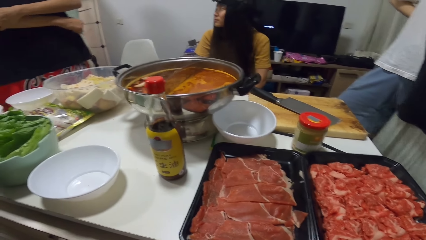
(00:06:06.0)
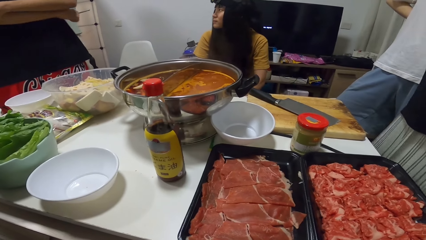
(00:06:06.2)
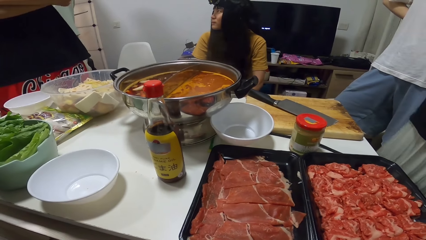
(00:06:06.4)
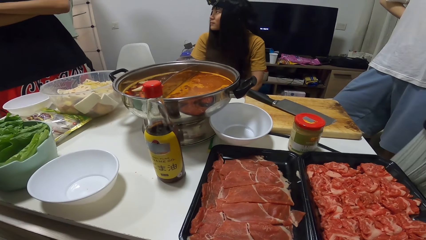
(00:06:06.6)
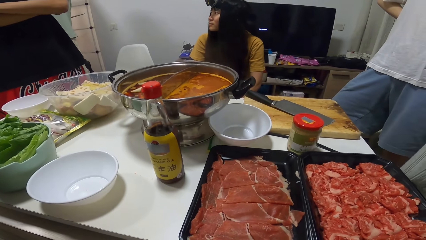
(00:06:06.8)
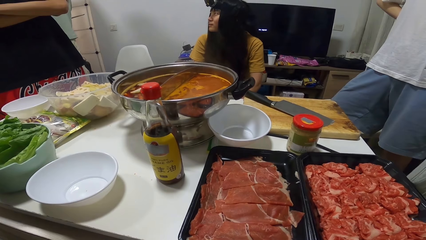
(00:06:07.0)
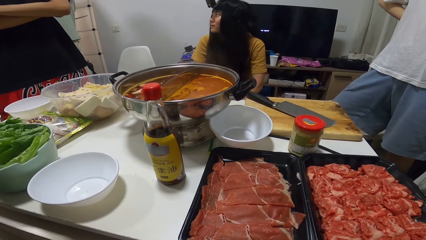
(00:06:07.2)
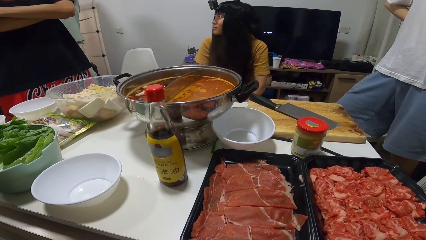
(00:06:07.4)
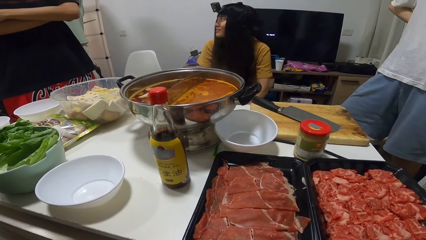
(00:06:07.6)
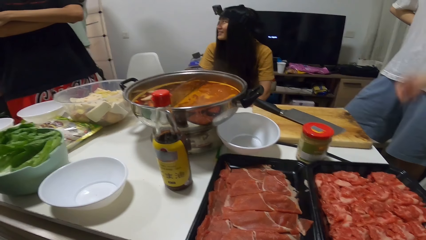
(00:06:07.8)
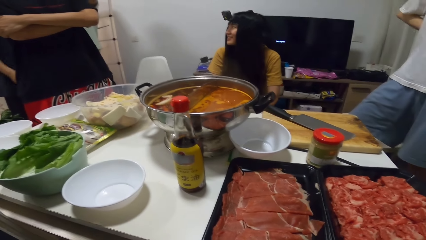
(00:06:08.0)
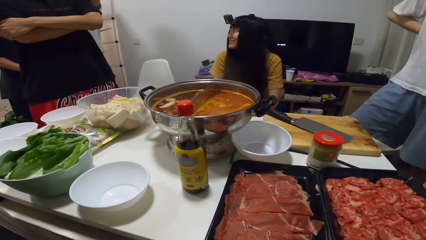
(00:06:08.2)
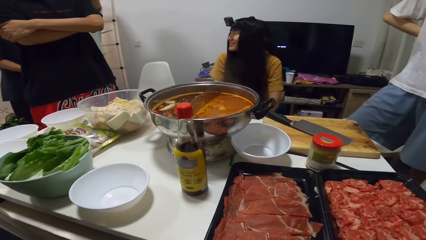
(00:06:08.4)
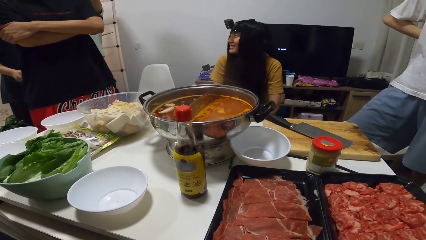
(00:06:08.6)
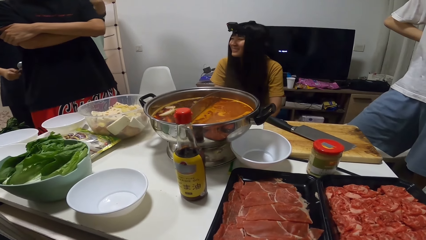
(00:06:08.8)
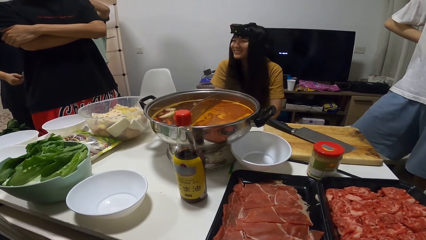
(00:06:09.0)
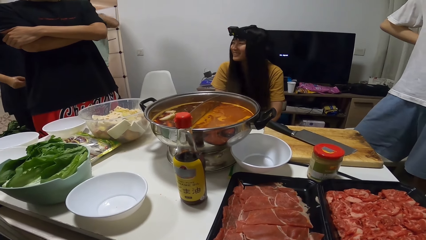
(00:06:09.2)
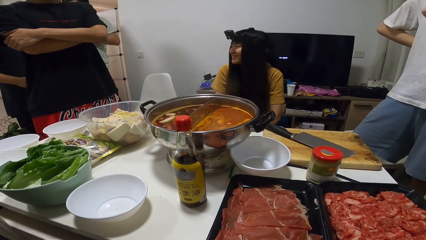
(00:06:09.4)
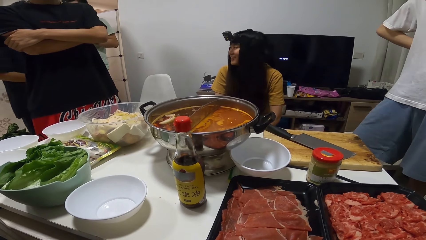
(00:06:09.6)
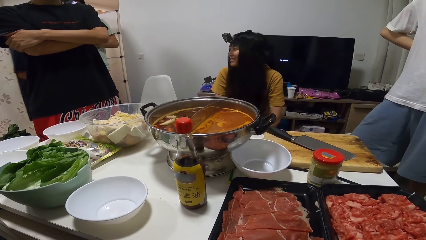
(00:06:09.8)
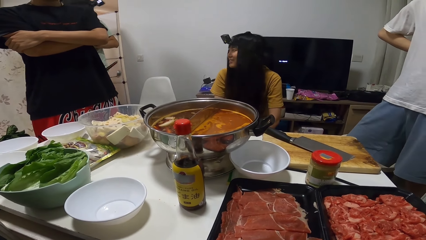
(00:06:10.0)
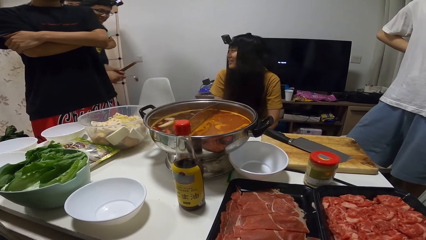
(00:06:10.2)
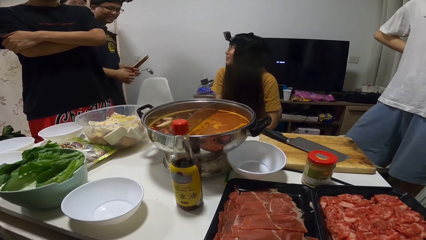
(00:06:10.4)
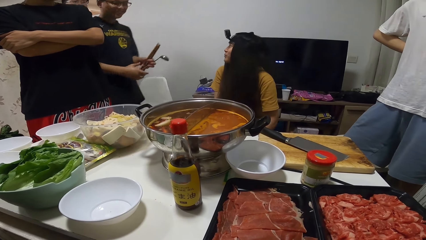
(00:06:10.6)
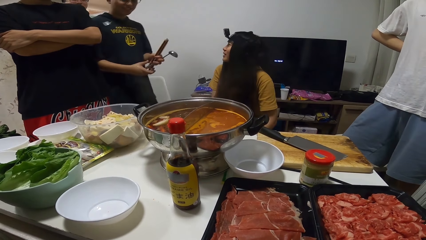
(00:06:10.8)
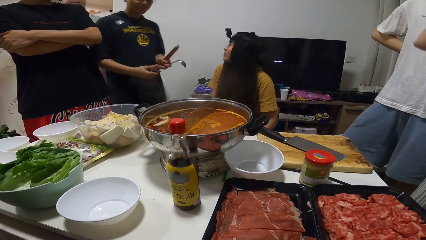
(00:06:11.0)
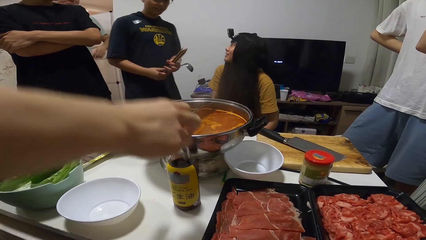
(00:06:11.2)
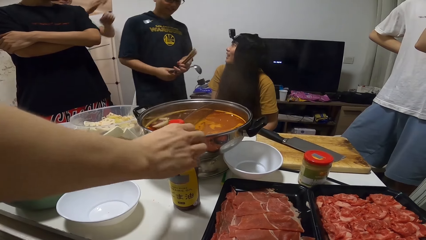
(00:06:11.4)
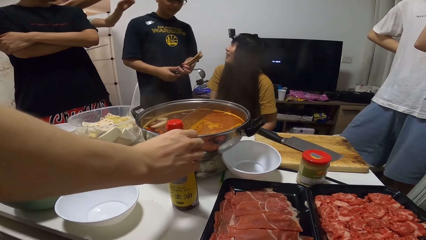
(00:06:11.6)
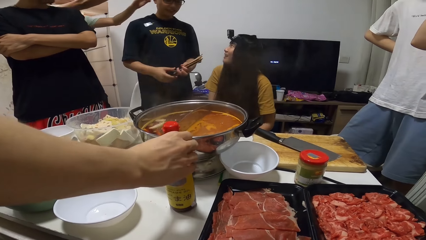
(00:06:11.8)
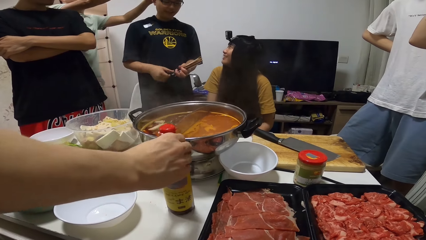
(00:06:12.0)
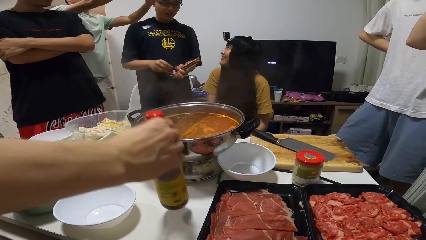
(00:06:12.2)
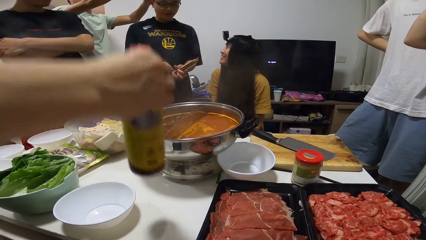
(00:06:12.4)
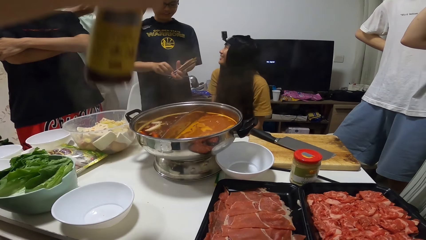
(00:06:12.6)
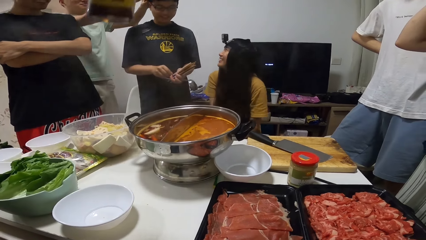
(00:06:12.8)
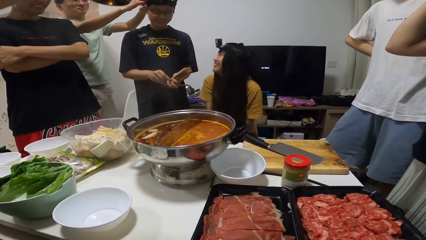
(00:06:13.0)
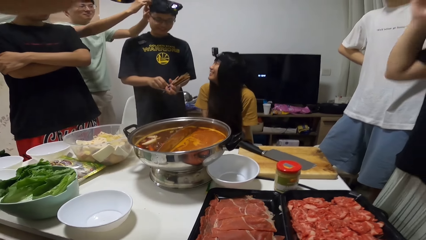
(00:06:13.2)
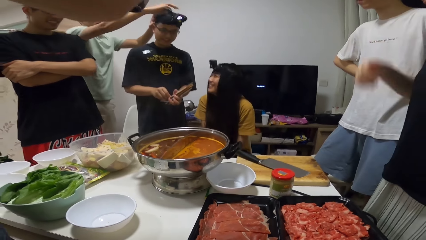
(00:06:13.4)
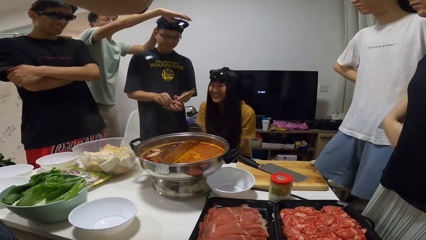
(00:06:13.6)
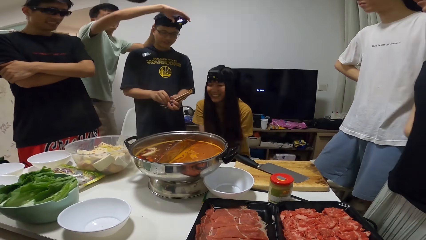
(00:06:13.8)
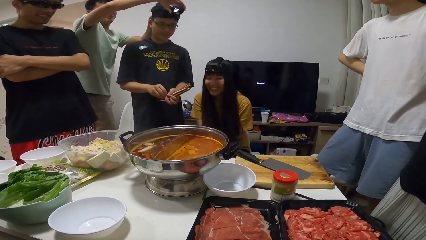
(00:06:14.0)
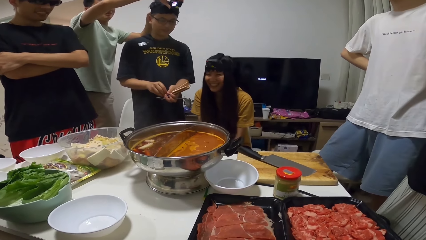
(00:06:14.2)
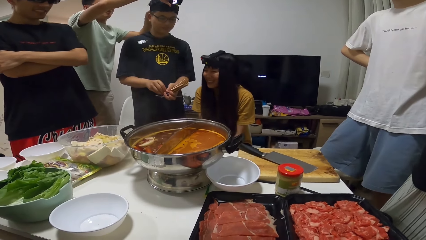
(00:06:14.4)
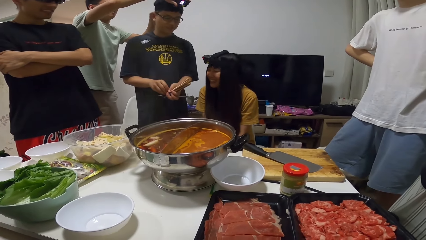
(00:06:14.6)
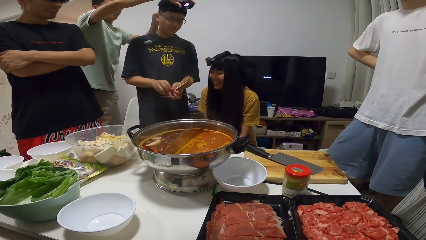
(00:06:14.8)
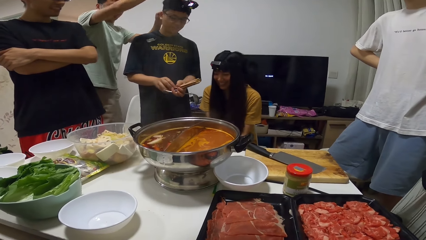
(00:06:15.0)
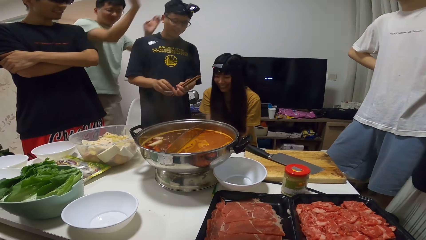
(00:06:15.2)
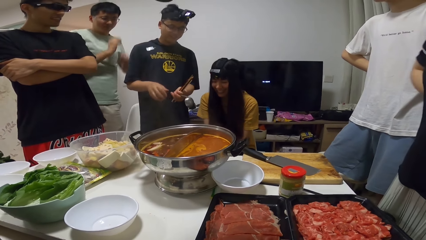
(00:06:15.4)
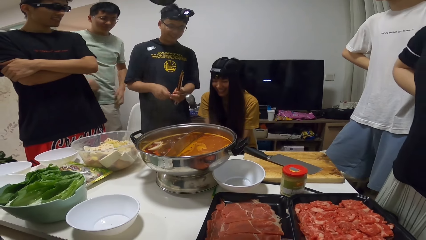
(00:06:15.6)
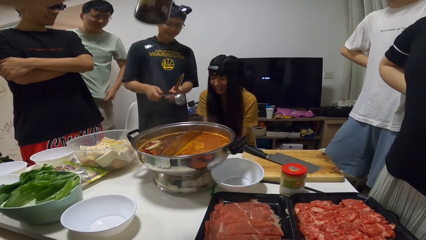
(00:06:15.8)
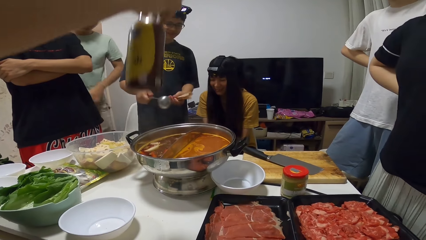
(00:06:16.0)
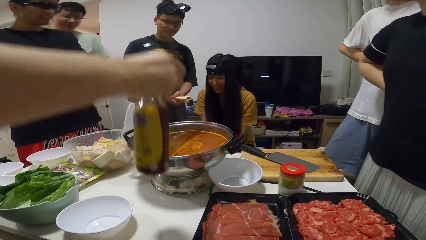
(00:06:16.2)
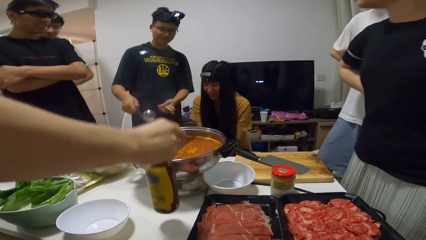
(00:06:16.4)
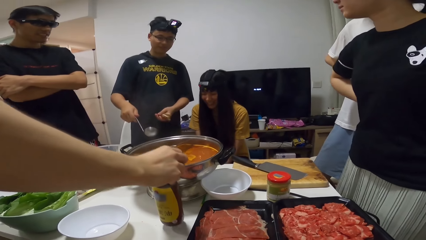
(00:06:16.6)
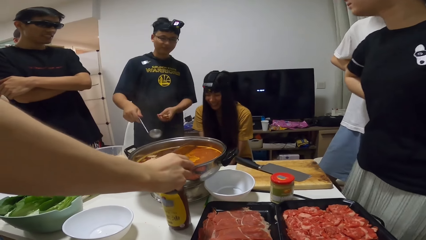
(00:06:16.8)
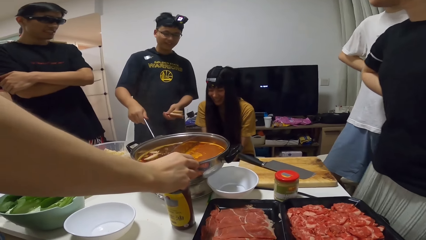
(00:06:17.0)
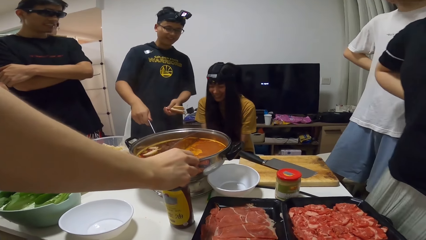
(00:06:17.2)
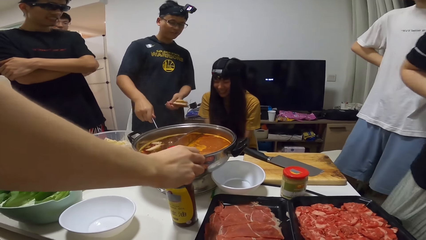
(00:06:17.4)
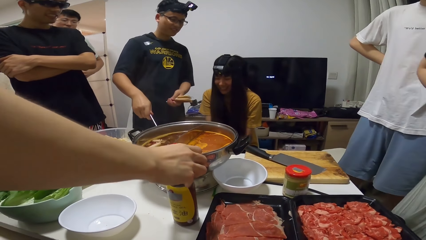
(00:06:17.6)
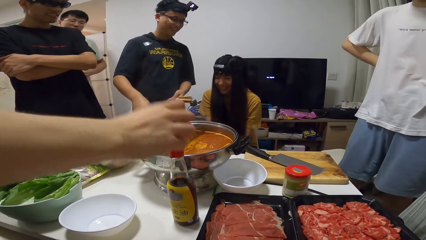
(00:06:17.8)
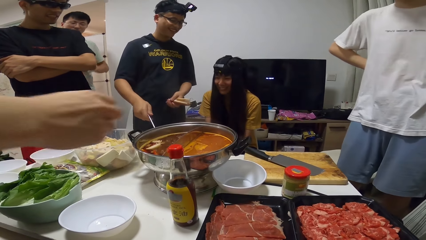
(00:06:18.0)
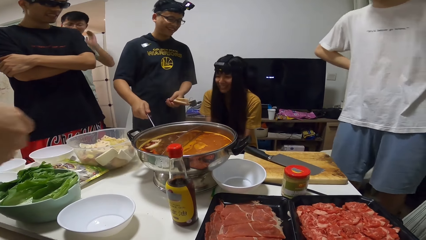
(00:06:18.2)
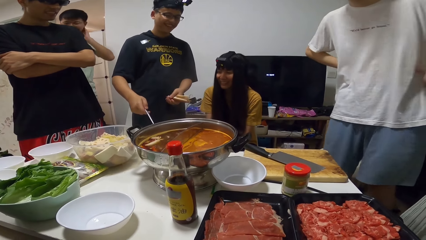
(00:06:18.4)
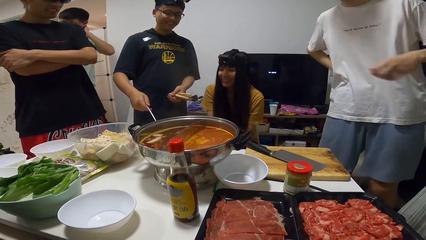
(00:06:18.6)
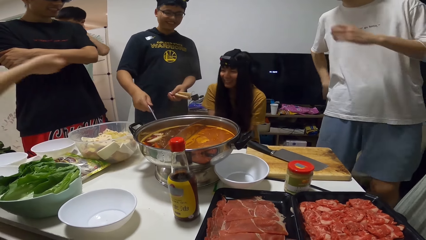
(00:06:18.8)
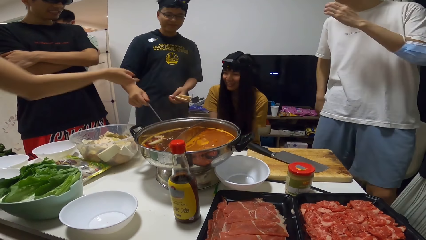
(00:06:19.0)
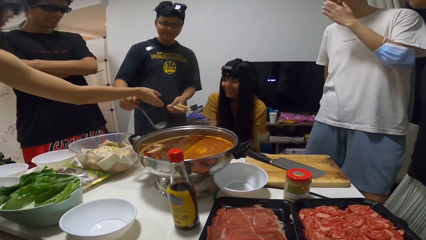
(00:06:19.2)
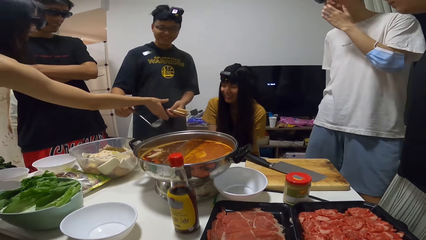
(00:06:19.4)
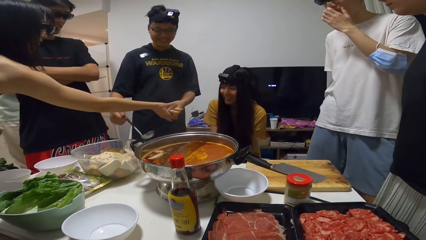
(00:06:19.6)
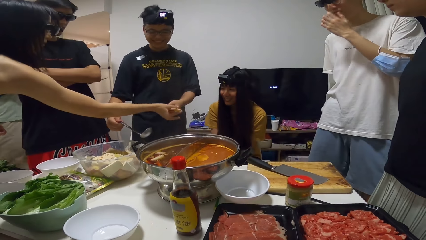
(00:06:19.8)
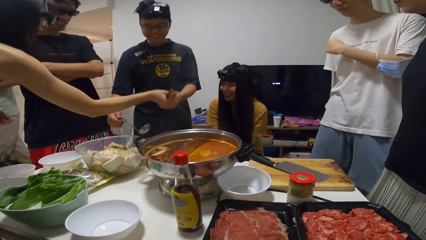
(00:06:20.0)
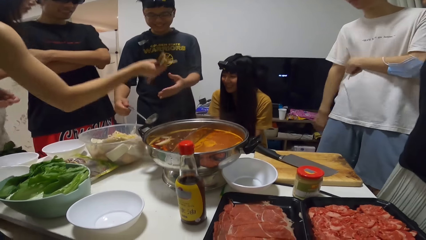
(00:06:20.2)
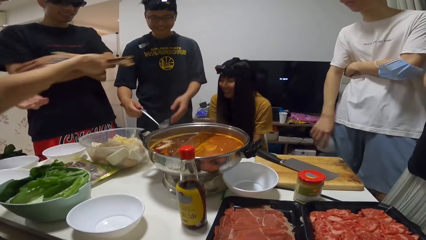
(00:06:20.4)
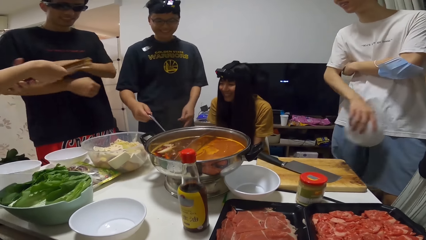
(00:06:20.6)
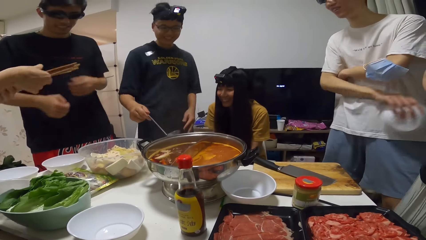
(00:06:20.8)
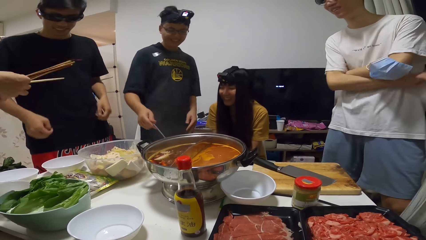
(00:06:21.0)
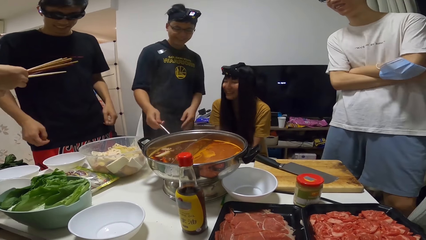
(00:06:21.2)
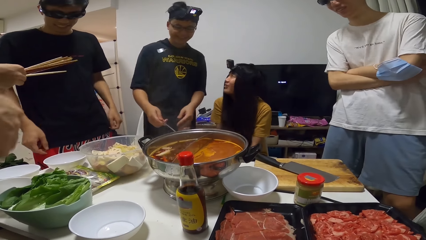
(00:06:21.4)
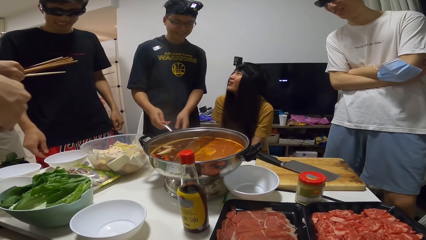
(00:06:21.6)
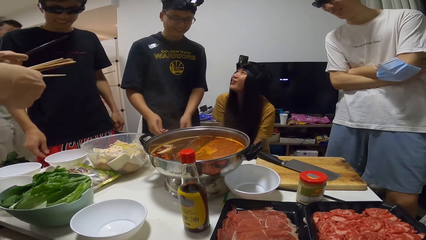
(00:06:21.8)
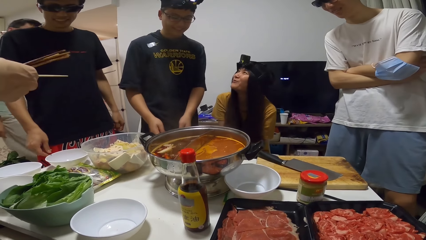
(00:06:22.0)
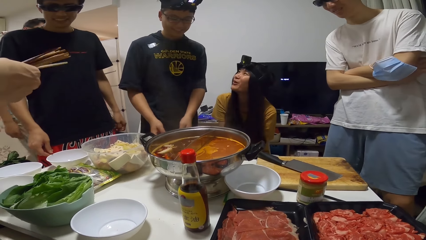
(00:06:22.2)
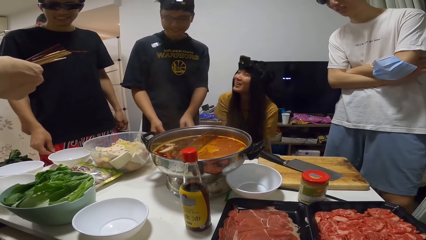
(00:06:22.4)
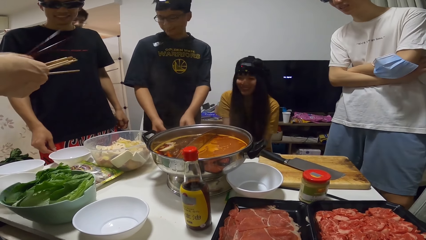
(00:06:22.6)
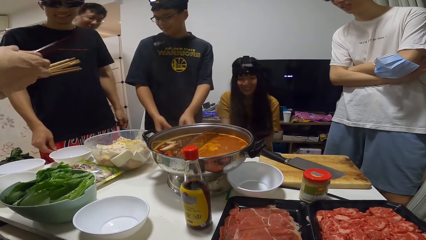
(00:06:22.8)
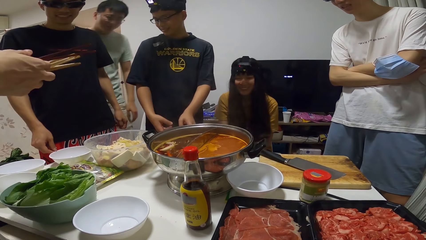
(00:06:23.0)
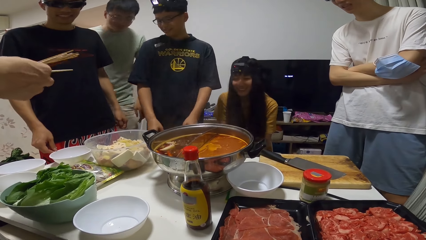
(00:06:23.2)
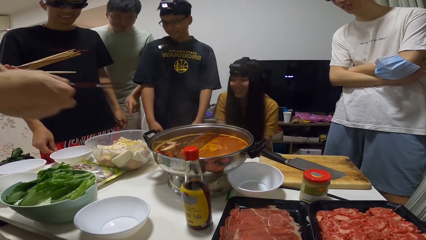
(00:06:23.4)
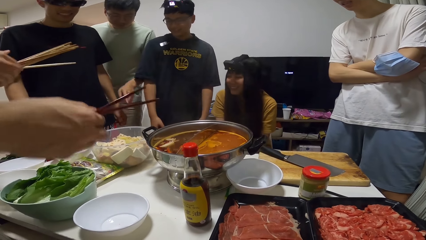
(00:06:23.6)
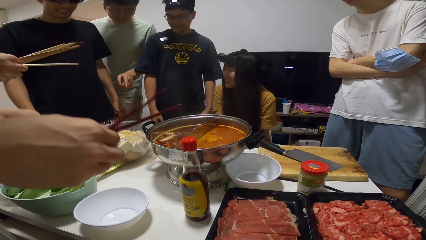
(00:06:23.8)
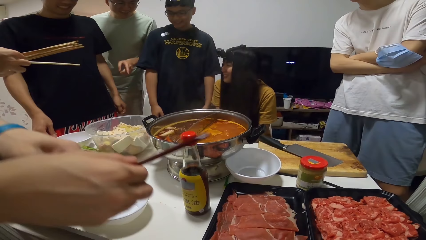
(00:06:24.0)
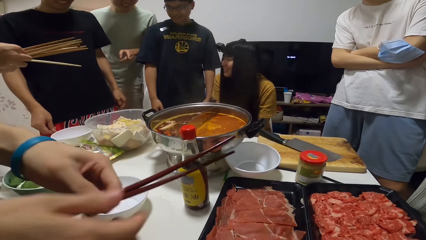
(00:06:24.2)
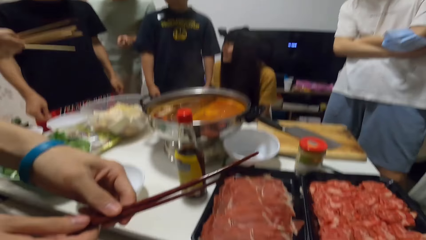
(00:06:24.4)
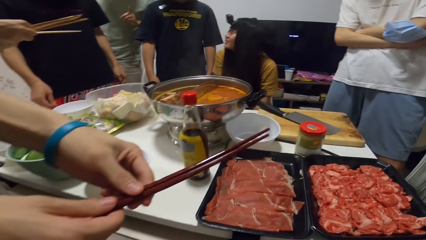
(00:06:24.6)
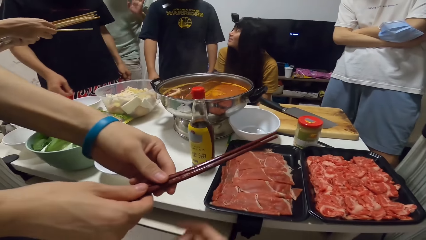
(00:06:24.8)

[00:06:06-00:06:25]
A person raises the hand. A man picks up a bottle from the table with his right hand. Another man holds chopsticks and a serving spoon. A third man adjusts a camera on the second man's head with both hands. The person lowers the hand. Another person stares at the food on the table. The first person stares at the table. The first man places the bottle onto the table. A woman collects some chopsticks from the second man with her right hand. A third person touches the face. A fourth person picks up chopsticks. The third person folds the hands and stares at the food on the table. The woman gives two chopsticks to the first man with her right hand. The second man places the serving spoon on the table. The fourth person divides chopsticks among themselves.
